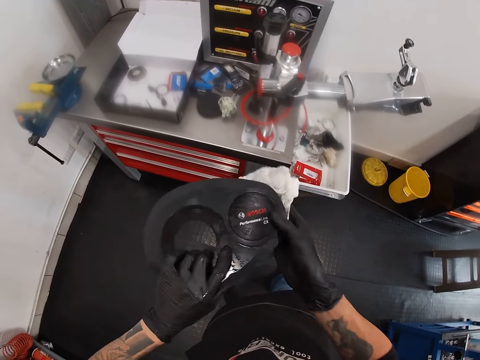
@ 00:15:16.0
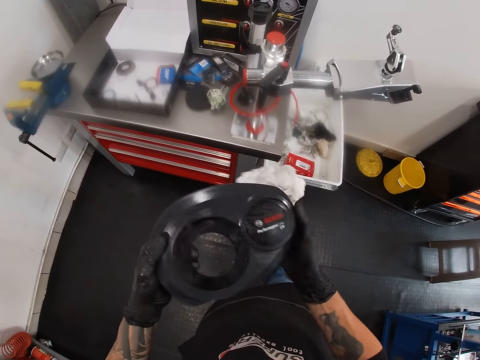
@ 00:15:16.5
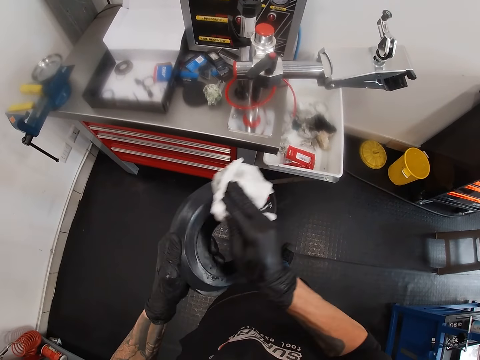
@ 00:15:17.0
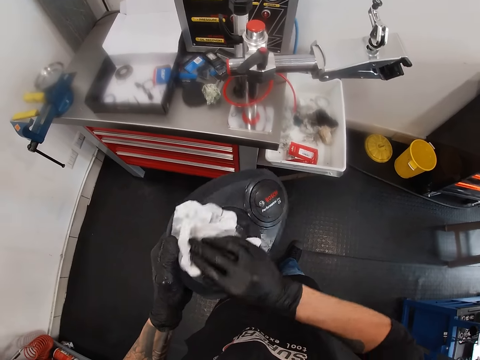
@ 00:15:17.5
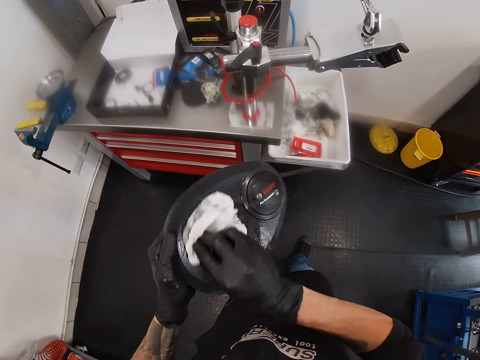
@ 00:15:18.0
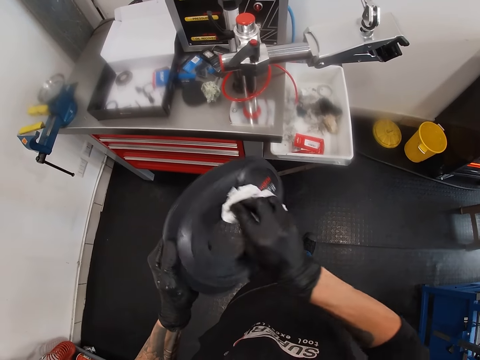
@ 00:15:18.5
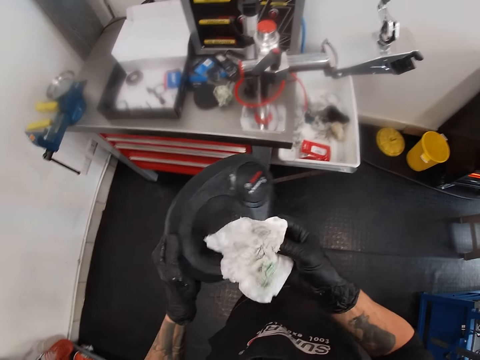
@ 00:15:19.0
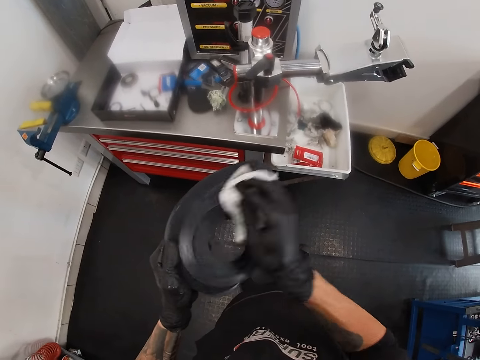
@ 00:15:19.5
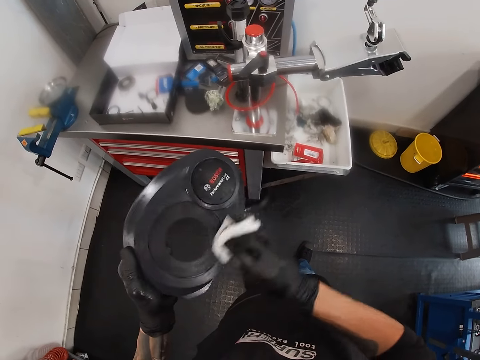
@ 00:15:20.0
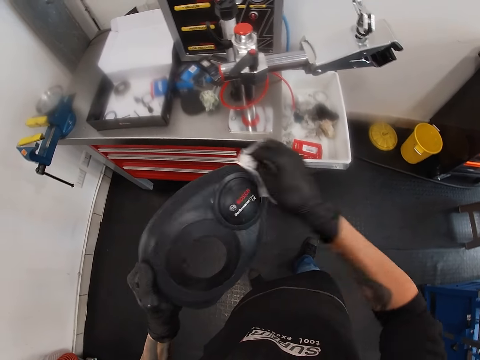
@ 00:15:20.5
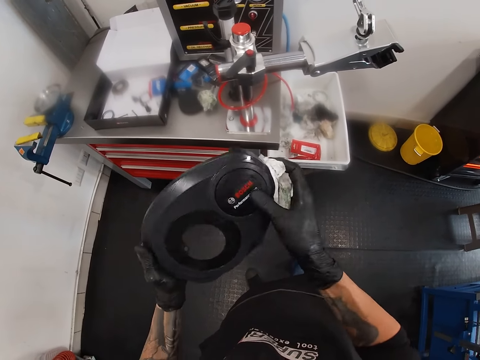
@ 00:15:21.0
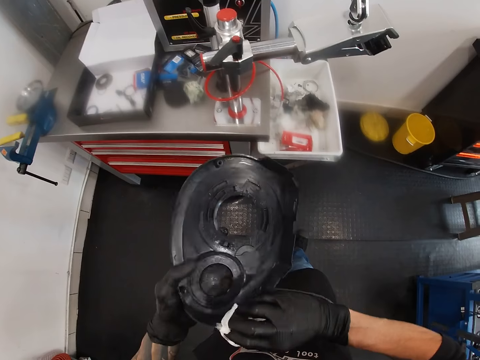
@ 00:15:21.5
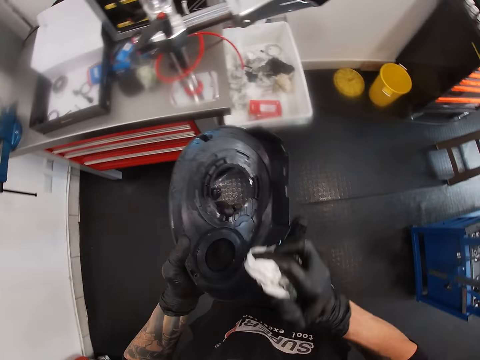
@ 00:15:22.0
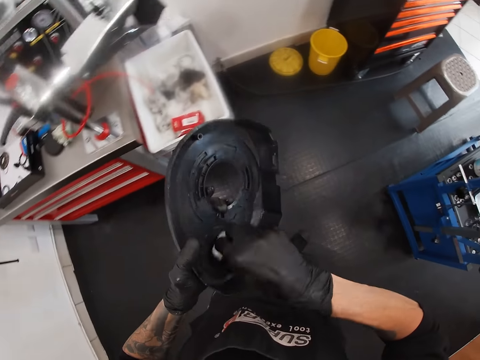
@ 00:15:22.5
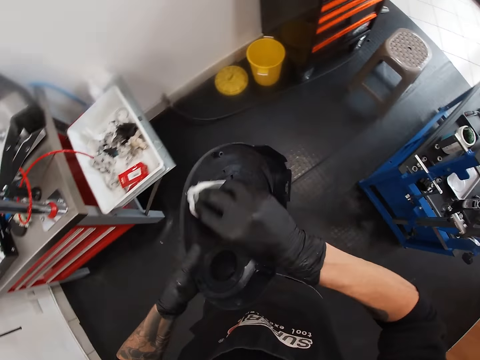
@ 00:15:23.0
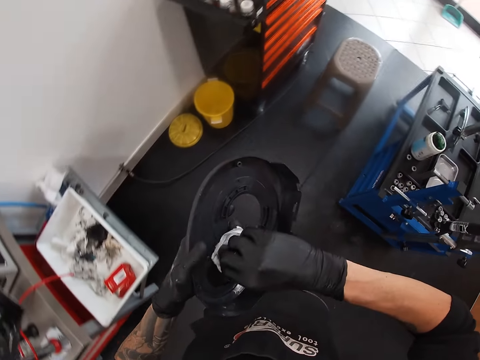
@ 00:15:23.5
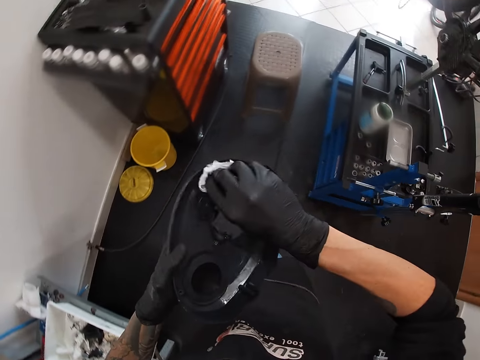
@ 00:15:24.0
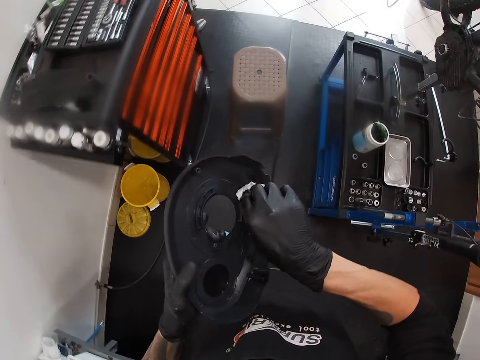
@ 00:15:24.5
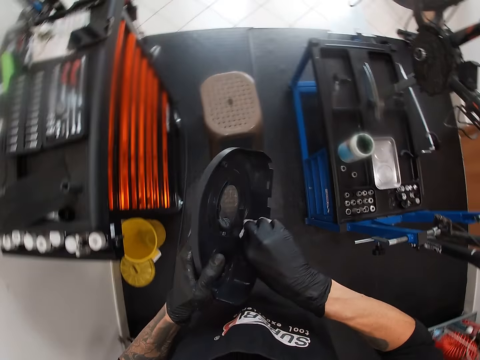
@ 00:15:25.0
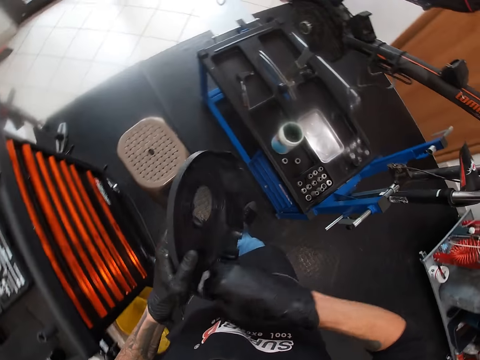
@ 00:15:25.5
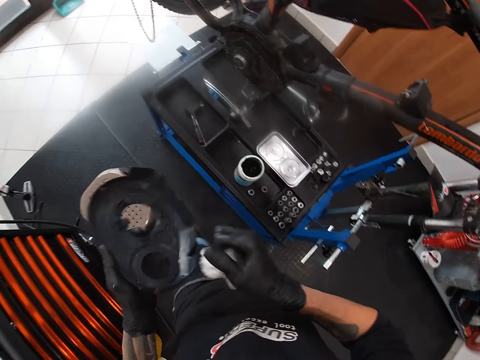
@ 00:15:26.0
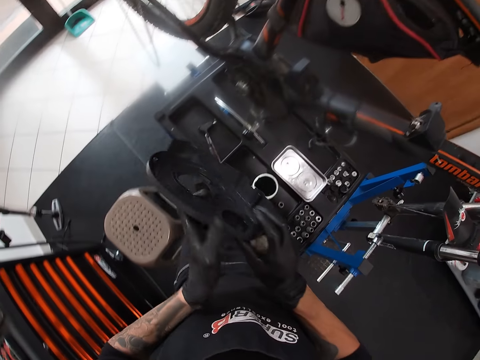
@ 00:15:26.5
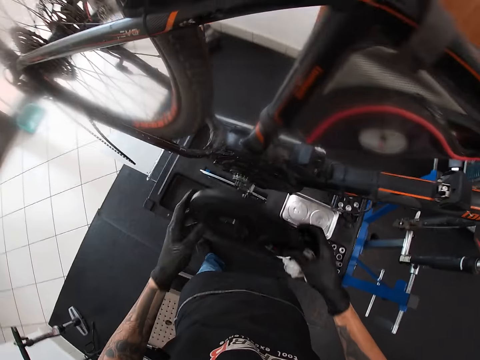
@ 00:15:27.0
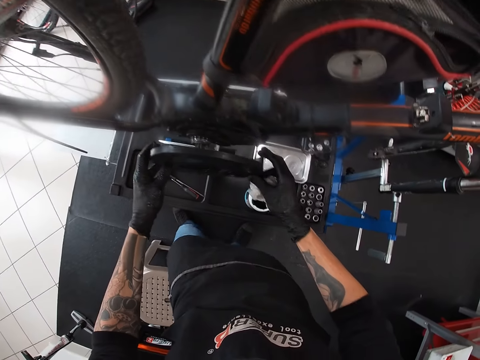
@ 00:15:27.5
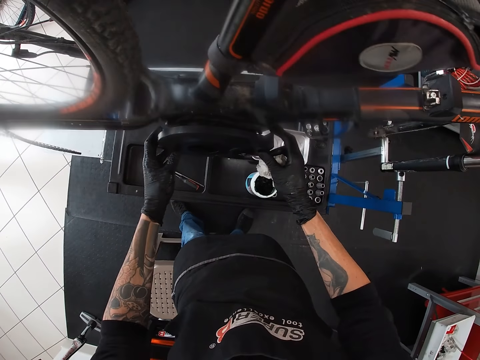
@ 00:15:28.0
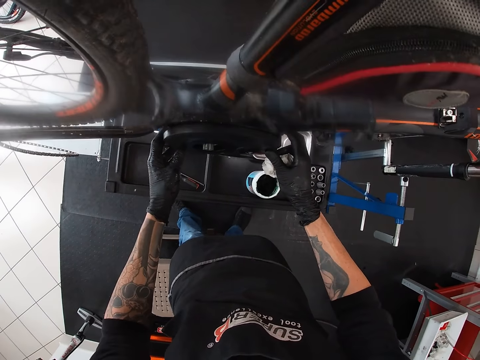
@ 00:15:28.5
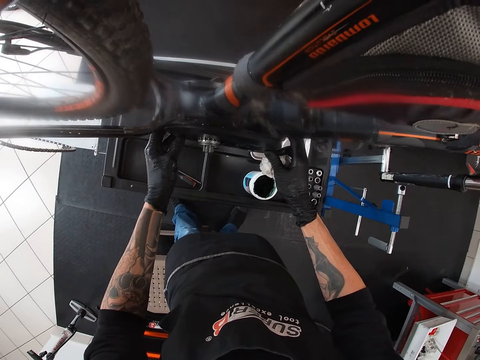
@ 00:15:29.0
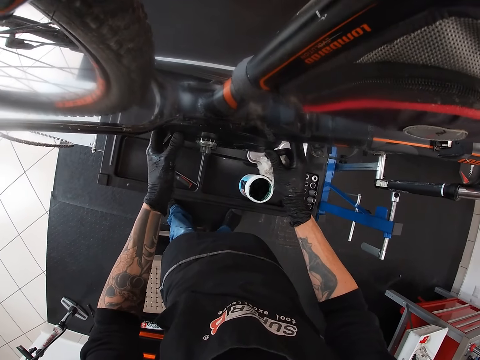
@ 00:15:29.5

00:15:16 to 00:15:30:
The camera wearer wipes a stator cover with a paper towel. They turn the stator cover. They wipe the stator cover with the paper towel. They move towards a bicycle repair stand in the workshop. They wipe the stator cover with the paper towel. They place the bicycle engine cover or stator cover on a bicycle engine with both hands.

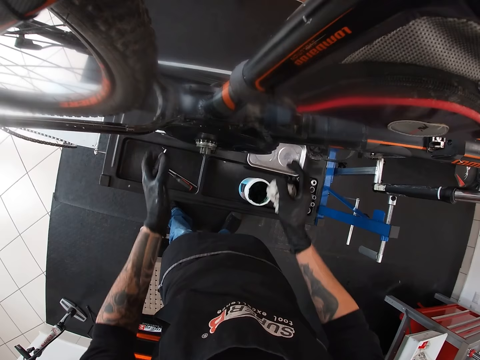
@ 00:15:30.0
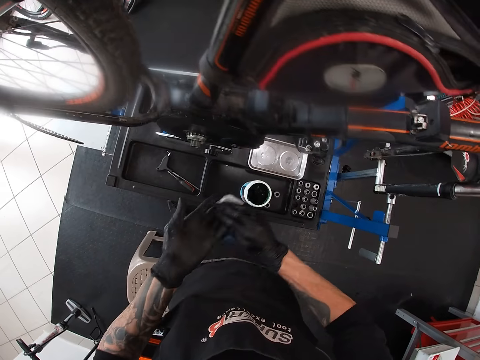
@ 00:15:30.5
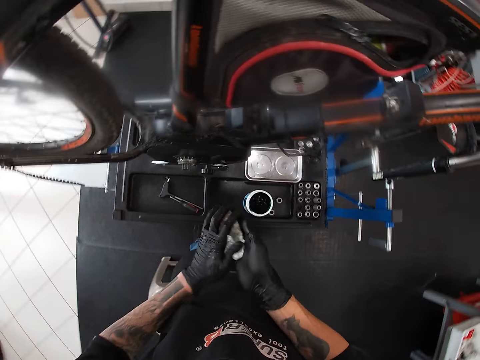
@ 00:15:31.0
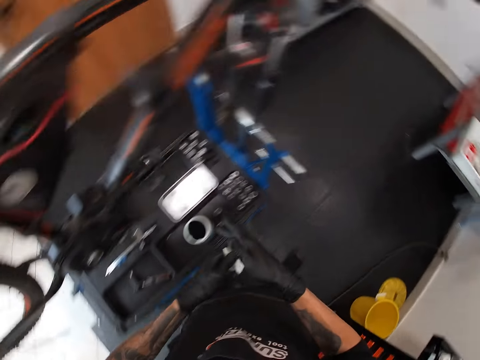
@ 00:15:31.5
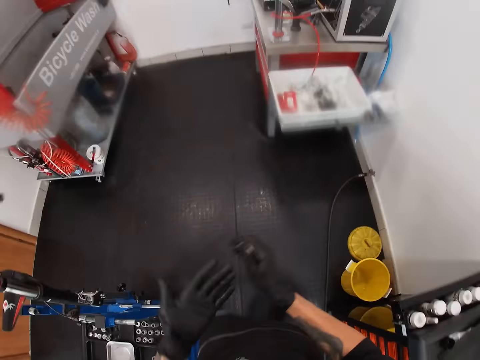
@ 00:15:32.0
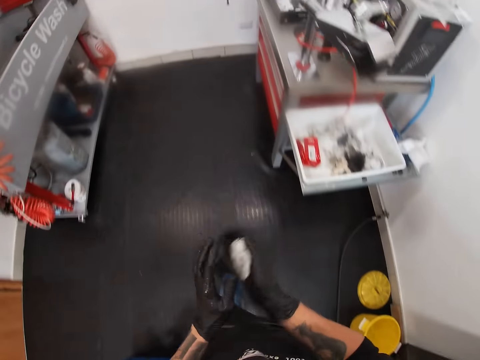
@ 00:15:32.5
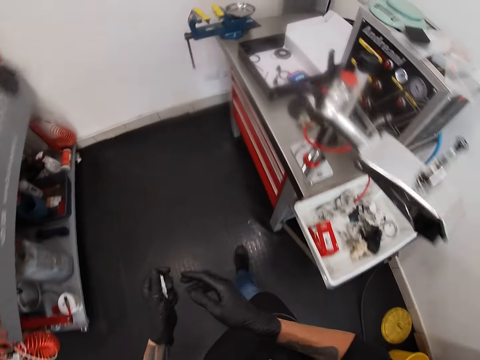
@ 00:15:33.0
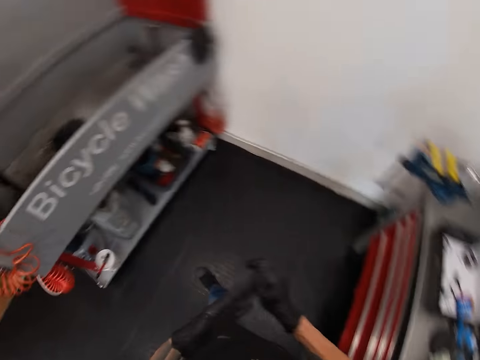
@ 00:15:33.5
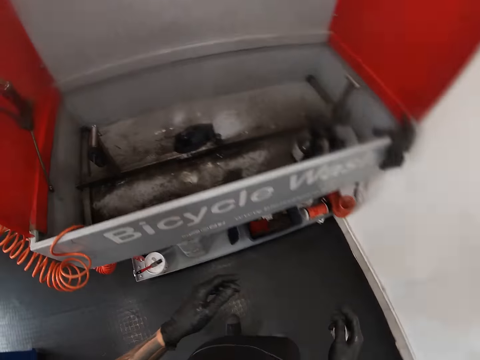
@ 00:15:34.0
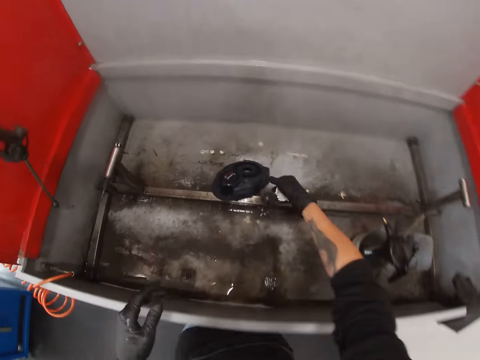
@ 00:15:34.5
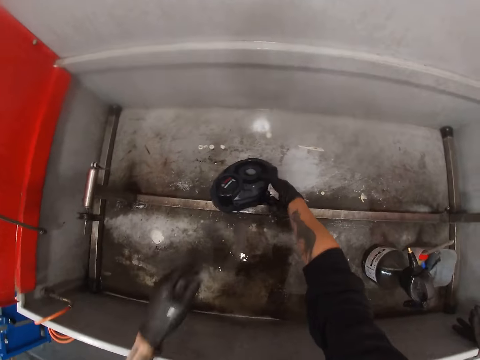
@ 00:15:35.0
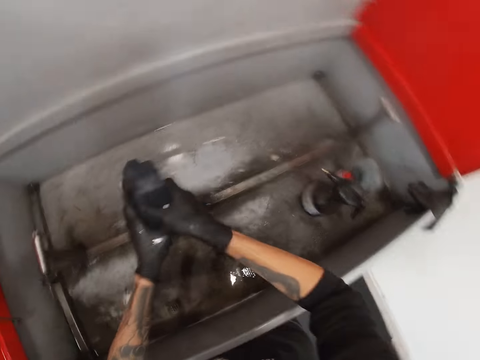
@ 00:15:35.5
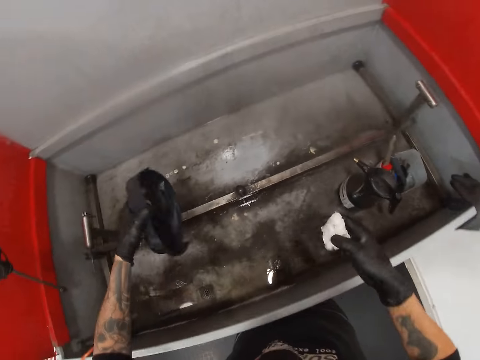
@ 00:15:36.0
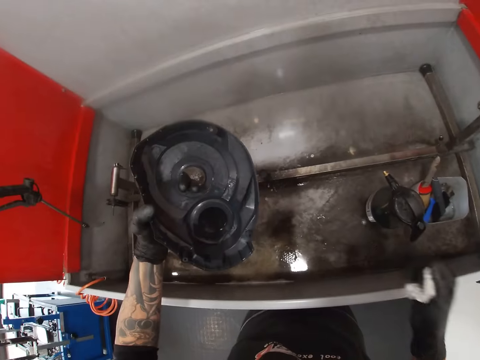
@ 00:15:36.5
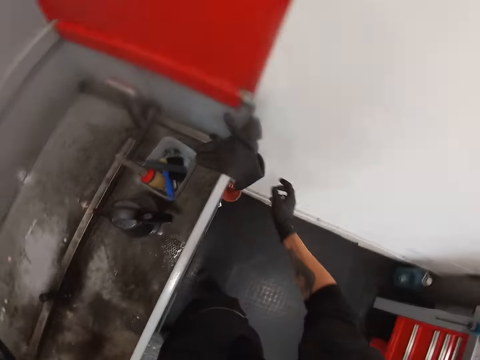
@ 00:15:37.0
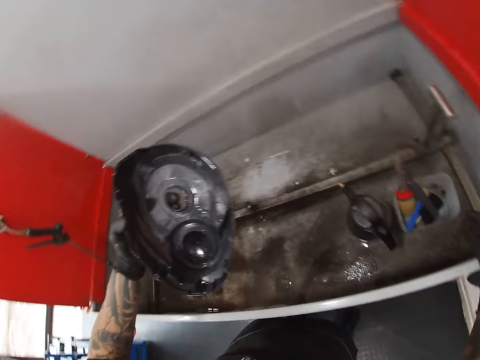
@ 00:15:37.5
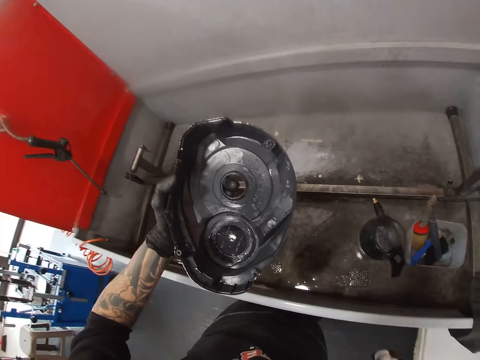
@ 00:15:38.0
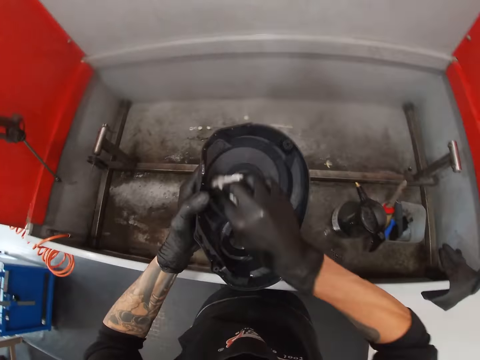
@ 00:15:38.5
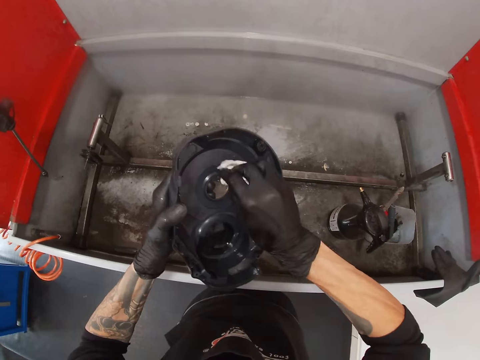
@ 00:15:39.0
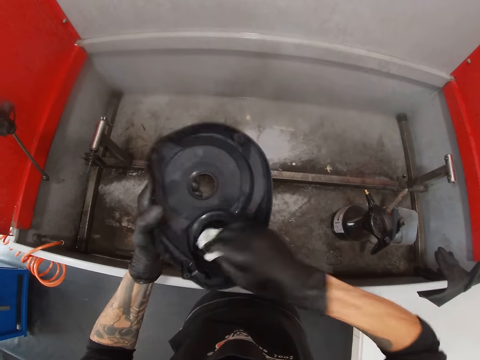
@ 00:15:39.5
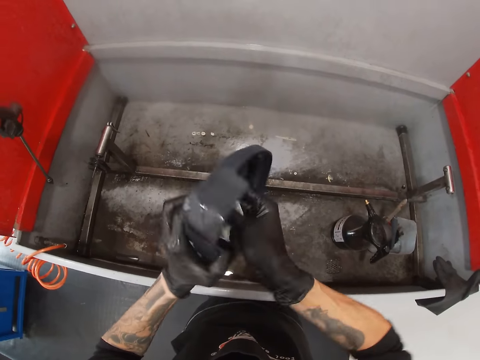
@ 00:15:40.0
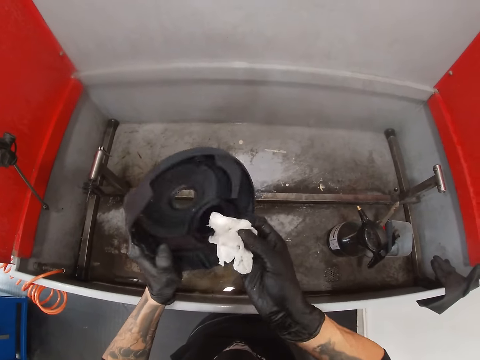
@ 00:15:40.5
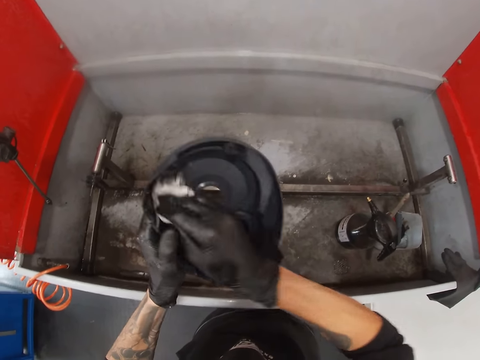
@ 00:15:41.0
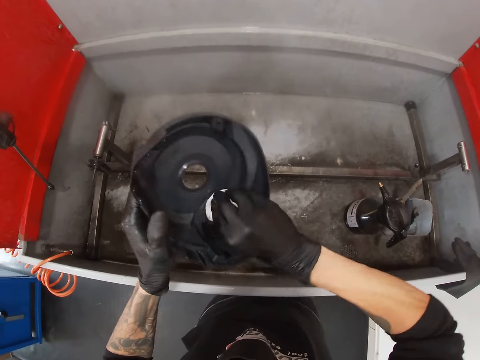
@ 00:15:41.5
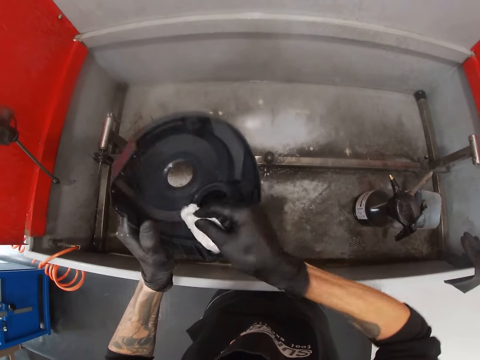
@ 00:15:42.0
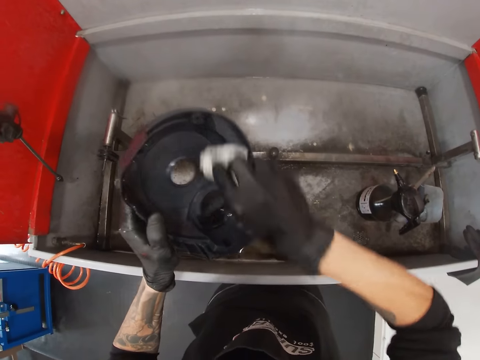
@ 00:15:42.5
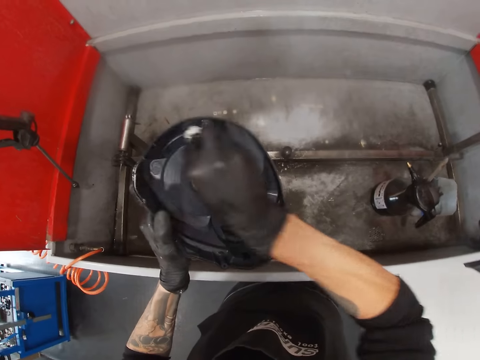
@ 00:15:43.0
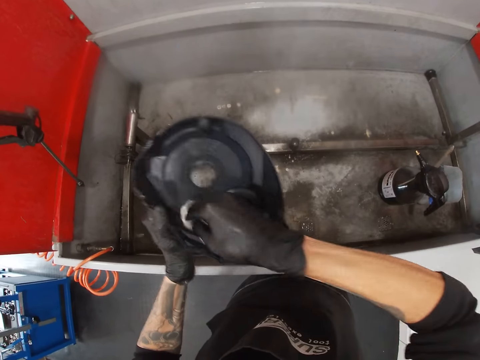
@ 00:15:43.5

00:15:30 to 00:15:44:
The camera wearer cleans both hands with the paper towel. He turns around. He moves towards the bicycle wash in the workshop. He picks up the bicycle engine cover with his right hand. He passes the bicycle engine cover in his right hand to his left hand. He shakes the bicycle engine cover in his left hand. He turns around. He dries the bicycle engine cover in his left hand with the paper towel in his right hand.
